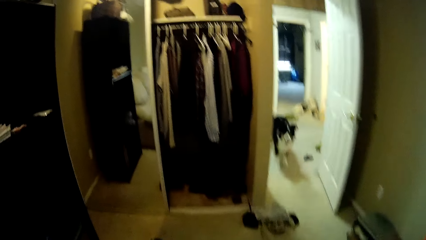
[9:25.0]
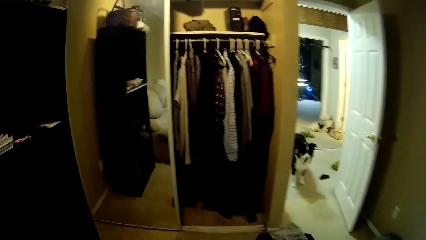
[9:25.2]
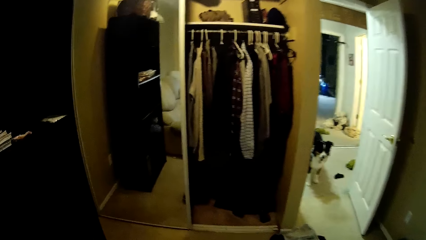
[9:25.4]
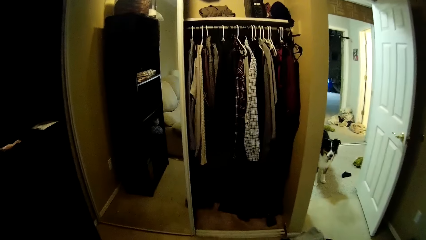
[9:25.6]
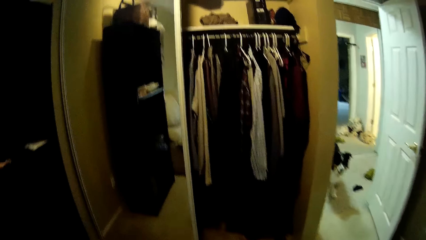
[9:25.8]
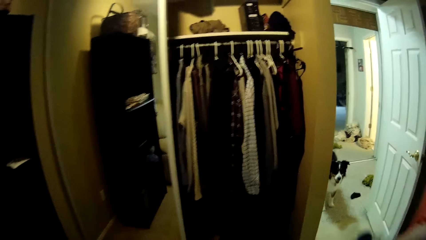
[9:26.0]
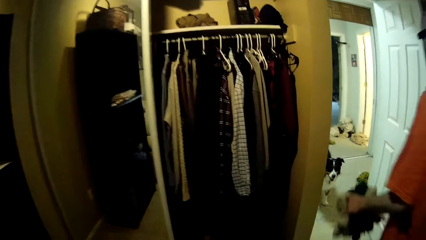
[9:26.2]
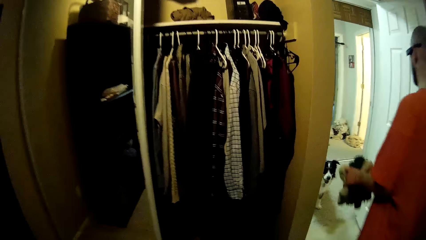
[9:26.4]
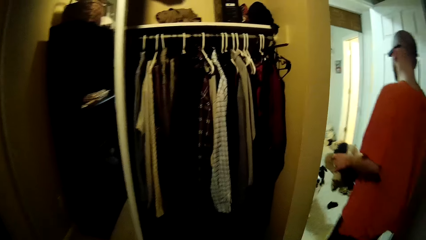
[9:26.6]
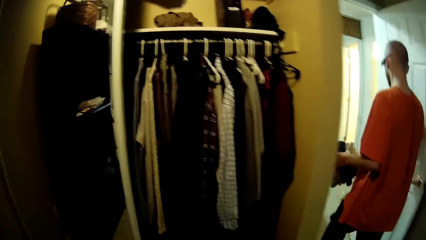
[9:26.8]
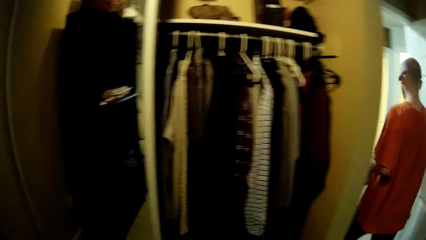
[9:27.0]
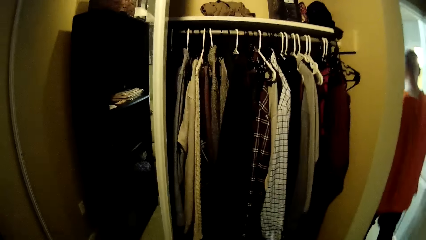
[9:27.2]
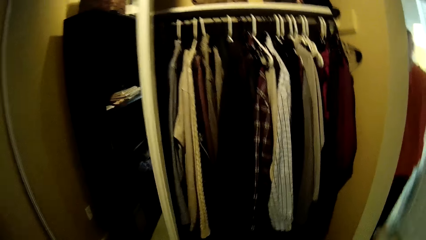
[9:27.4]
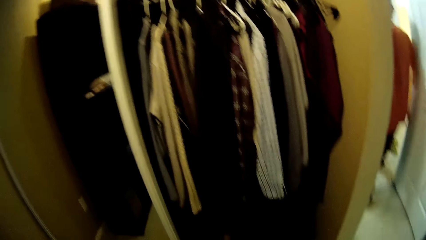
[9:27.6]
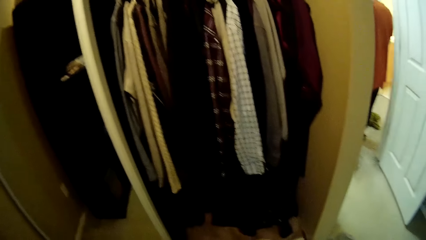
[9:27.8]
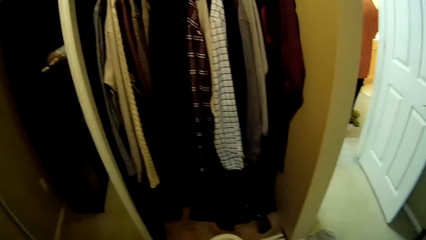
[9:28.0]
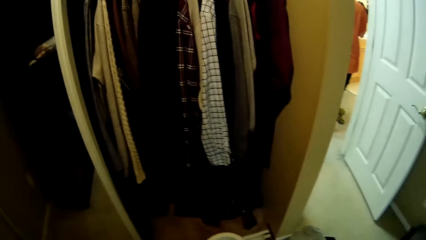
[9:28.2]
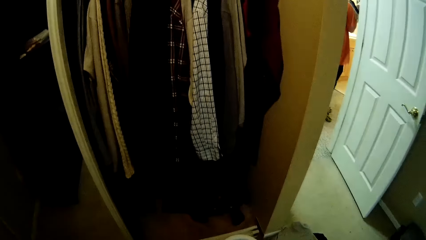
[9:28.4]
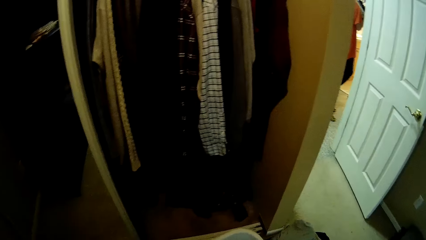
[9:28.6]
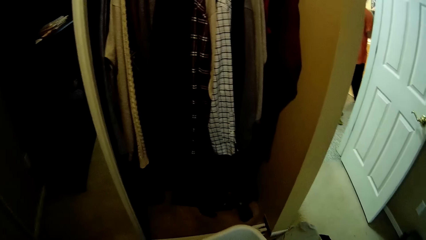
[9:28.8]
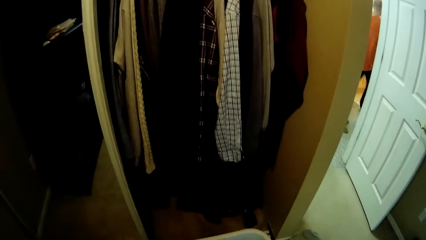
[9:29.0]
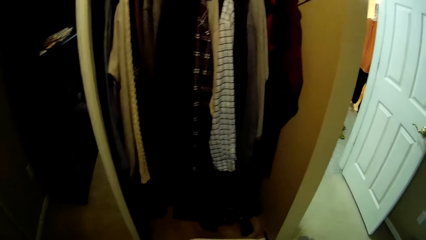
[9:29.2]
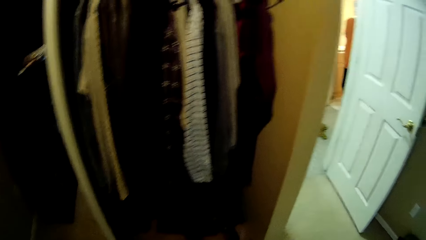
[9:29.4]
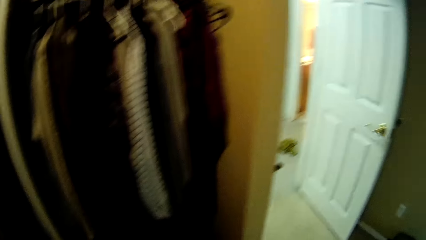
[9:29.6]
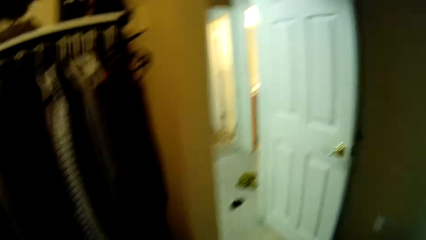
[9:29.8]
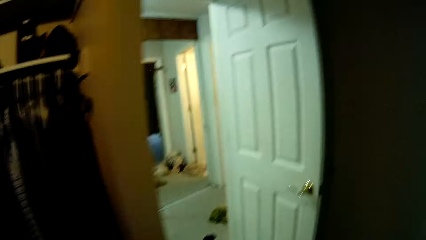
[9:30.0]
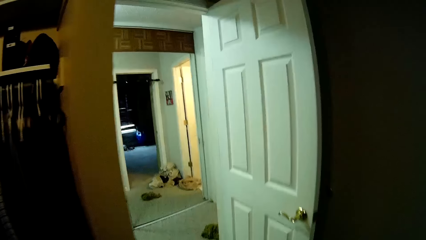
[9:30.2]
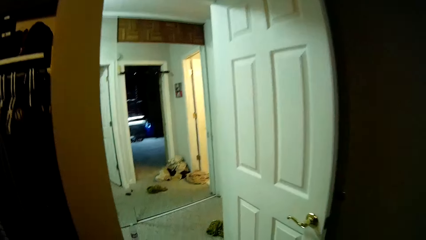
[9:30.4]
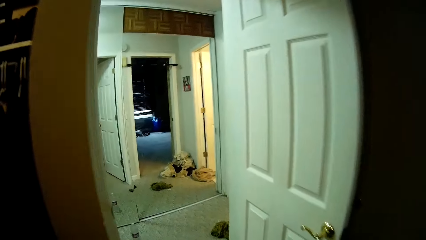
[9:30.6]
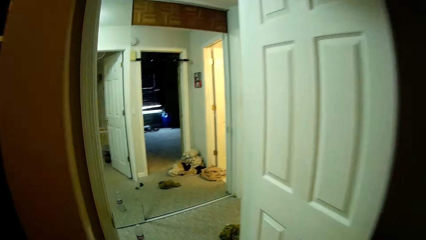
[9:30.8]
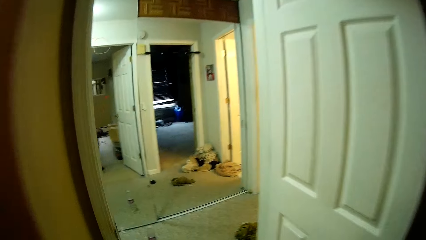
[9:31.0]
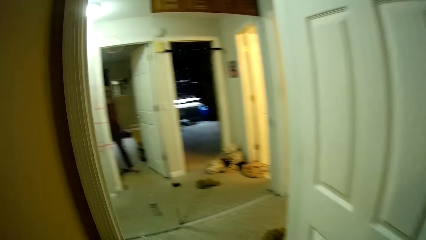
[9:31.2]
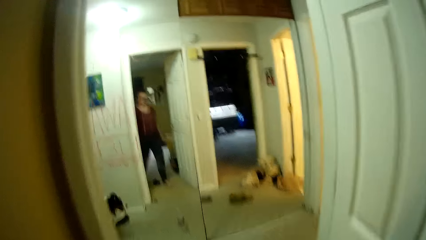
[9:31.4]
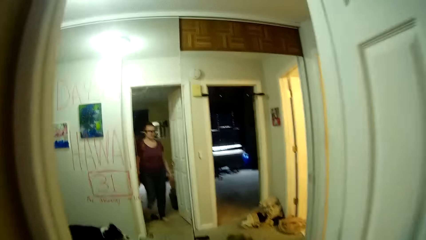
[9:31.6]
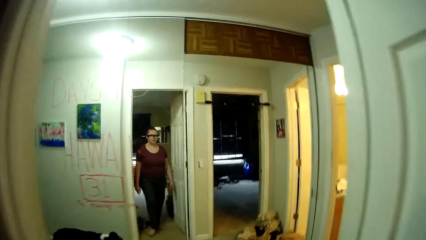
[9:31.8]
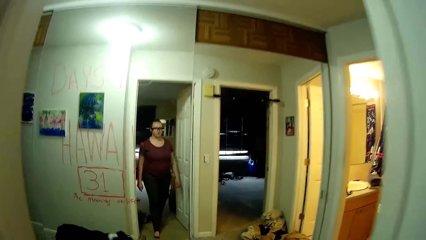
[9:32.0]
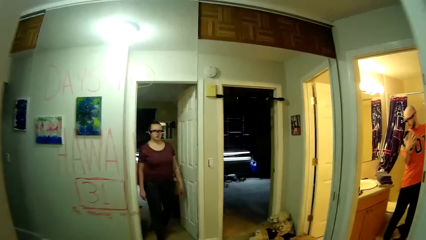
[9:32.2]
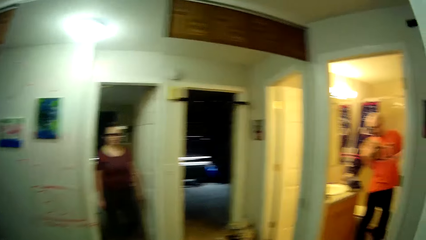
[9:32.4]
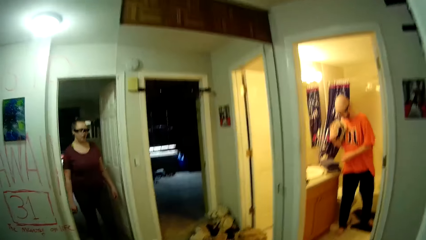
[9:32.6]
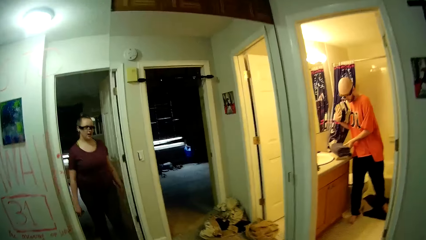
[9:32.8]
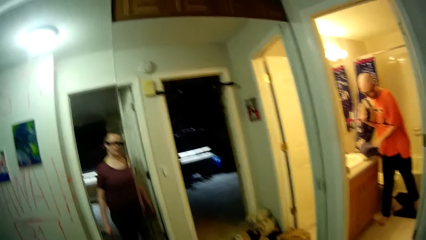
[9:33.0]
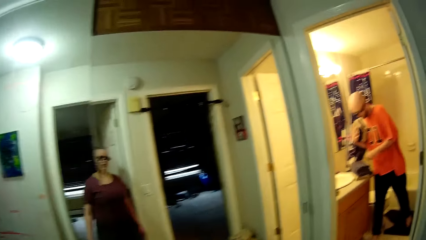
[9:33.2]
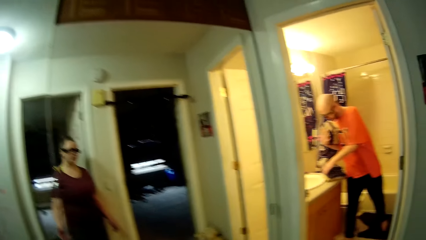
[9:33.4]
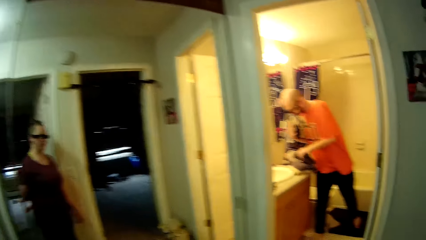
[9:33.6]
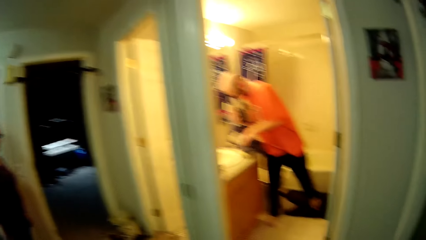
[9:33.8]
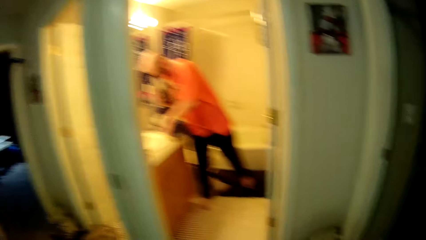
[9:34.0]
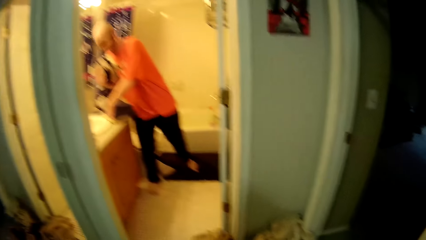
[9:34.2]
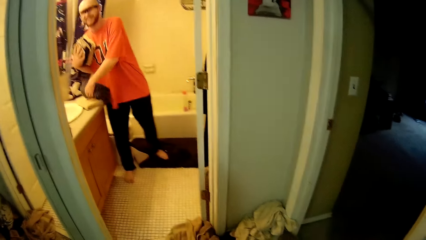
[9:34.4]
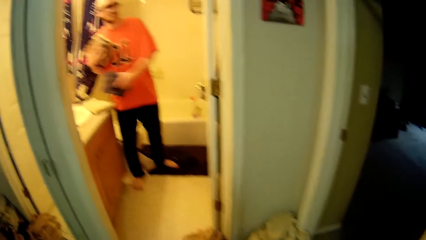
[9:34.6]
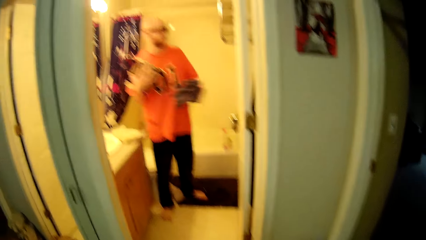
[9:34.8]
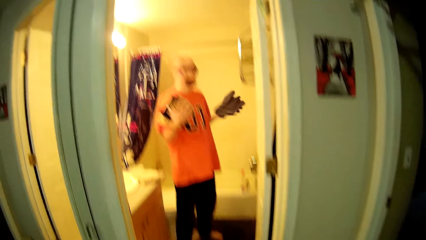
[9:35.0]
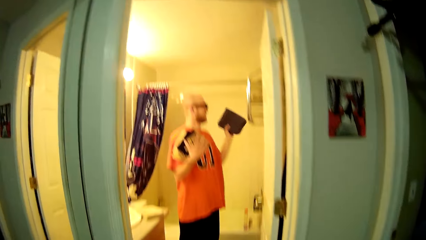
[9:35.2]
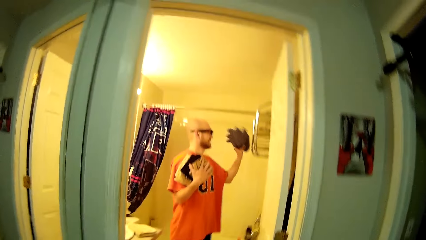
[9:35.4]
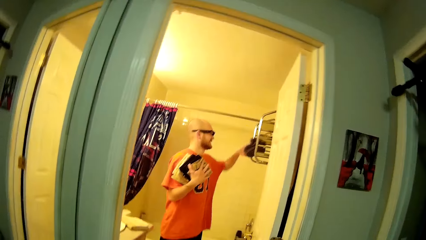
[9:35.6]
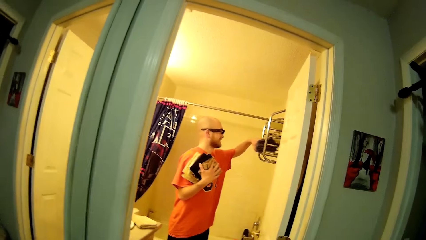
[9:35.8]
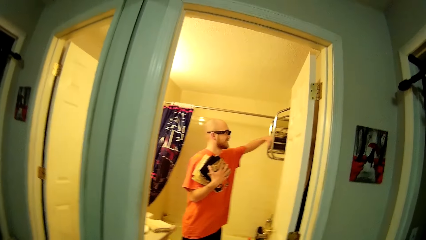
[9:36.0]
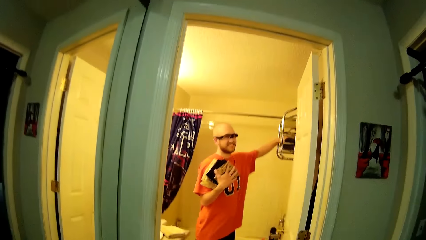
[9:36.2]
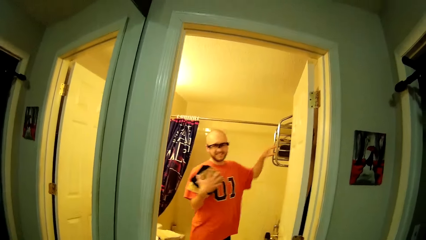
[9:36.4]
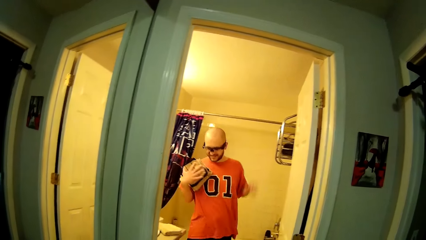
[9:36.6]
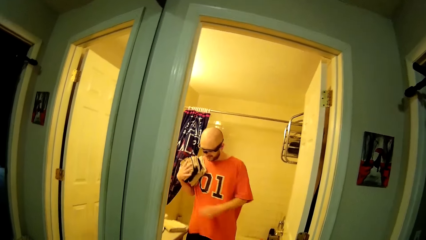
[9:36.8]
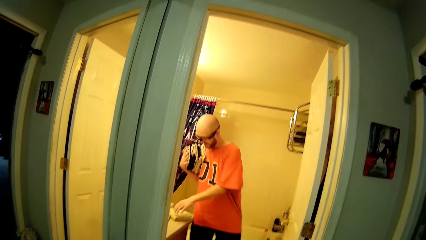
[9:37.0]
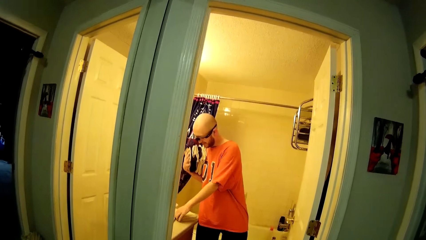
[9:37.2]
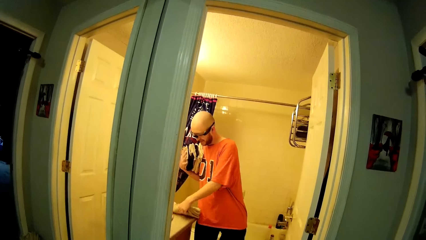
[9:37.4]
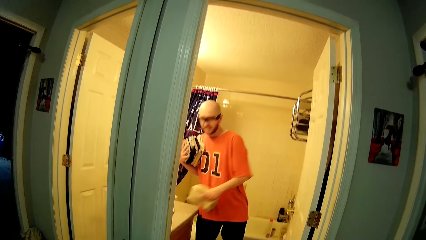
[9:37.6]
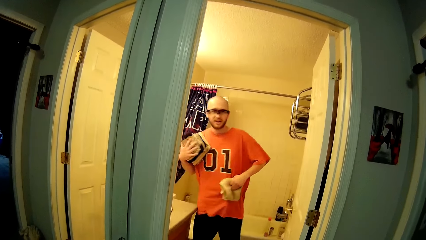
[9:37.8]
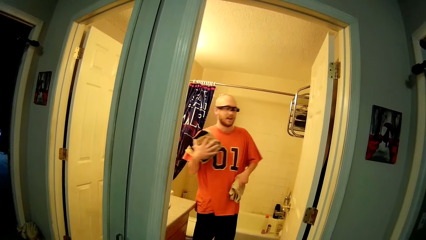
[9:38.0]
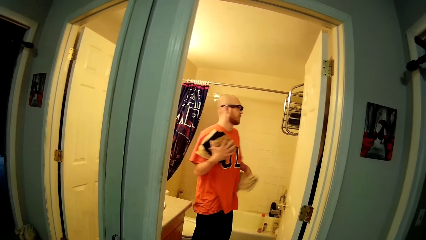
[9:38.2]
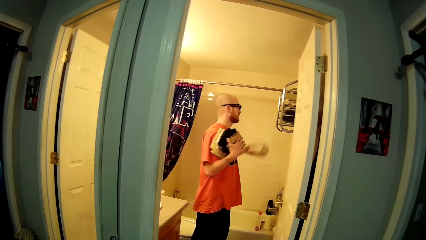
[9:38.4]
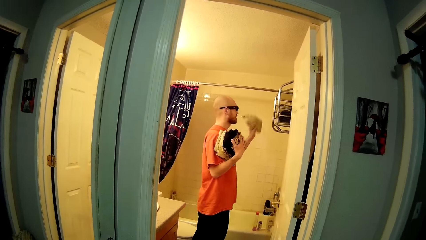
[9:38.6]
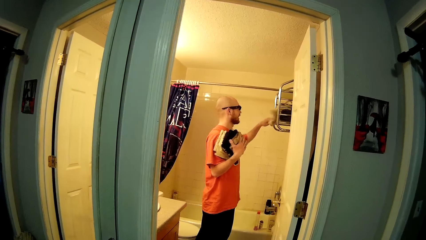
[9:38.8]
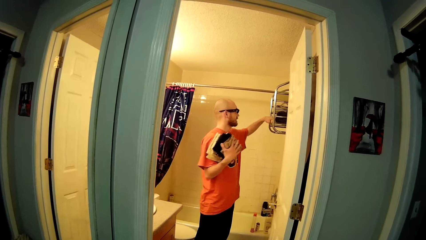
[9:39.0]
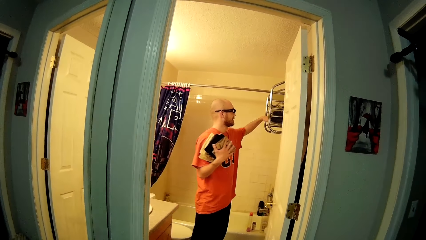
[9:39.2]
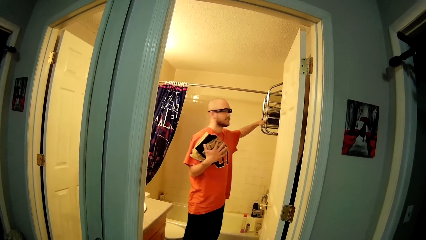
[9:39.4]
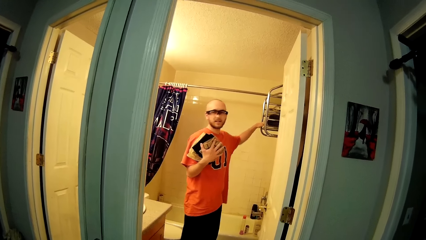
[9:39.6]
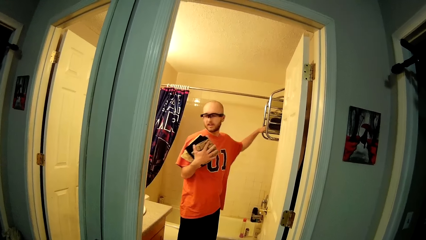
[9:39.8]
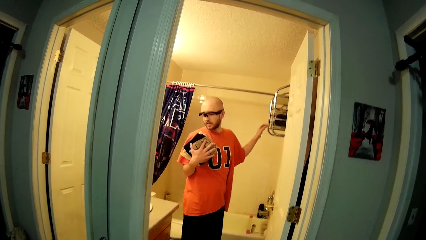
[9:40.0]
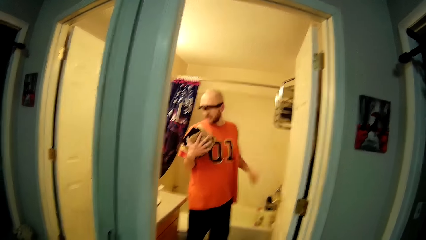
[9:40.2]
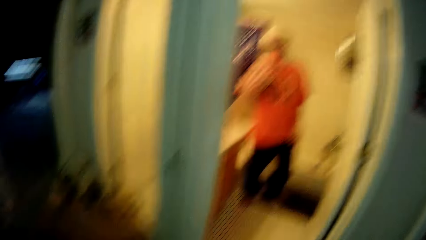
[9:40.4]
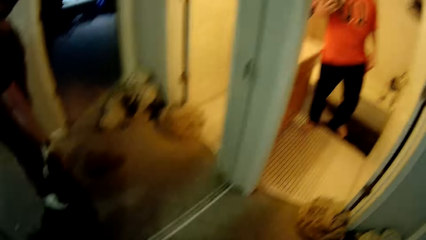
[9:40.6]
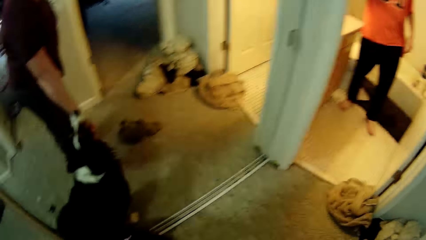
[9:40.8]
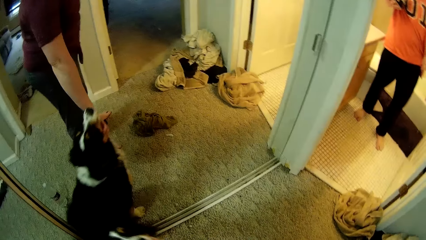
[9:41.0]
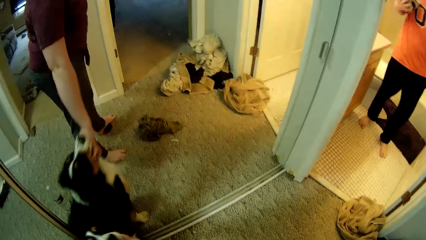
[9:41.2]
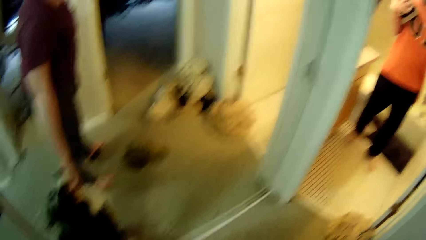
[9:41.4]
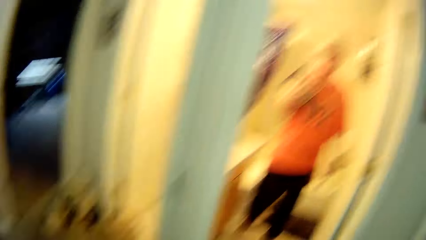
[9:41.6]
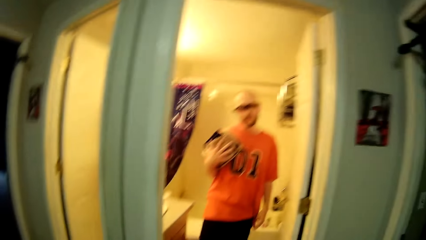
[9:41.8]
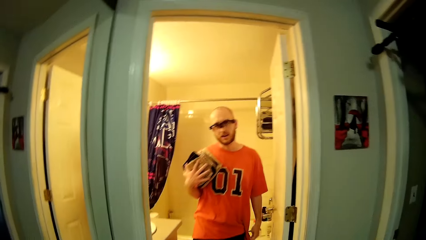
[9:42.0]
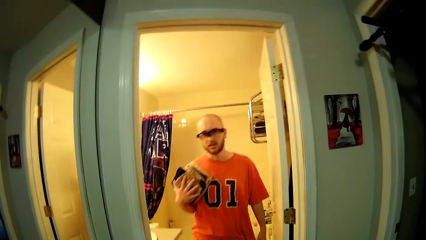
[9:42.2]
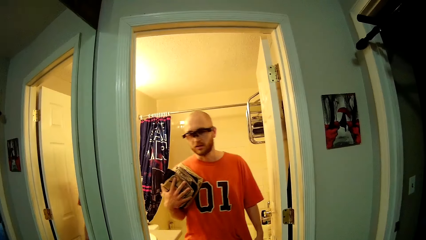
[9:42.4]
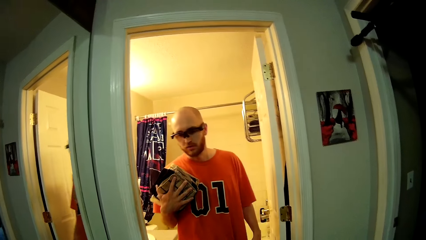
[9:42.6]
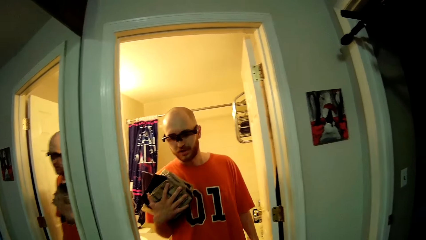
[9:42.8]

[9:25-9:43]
The man walks into a bathroom from the living room. The camera wearer walks into a hallway from the living room. The man picks some clothes from a counter with his left hand. The man puts the clothes in a cloth rack with his left hand. The man picks a folded towel from the counter with his left hand. The man puts the towel in the cloth rack with his left hand. The camera wearer pets a dog with her right hand. The man walks.
